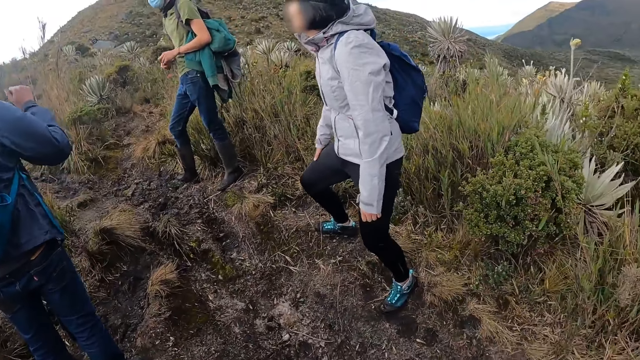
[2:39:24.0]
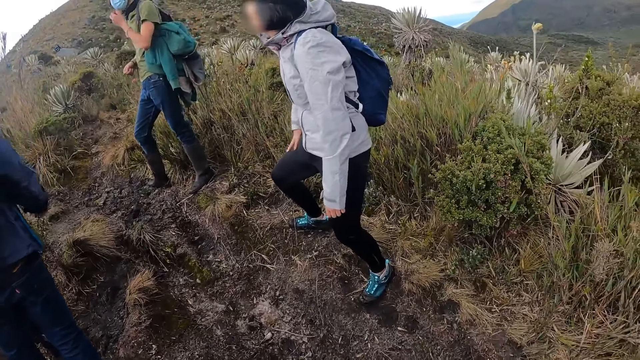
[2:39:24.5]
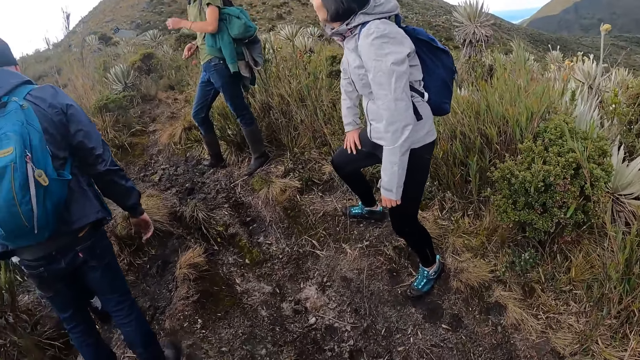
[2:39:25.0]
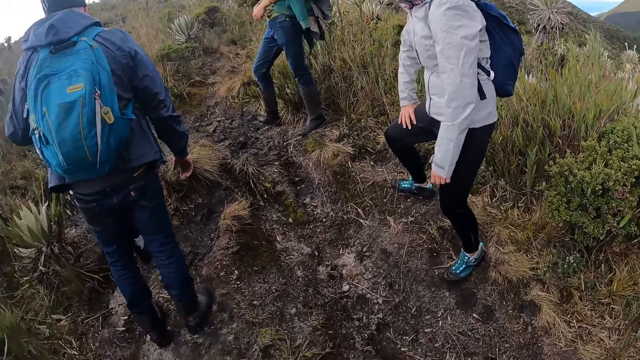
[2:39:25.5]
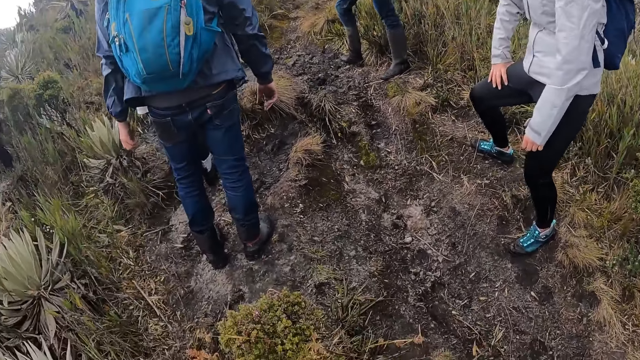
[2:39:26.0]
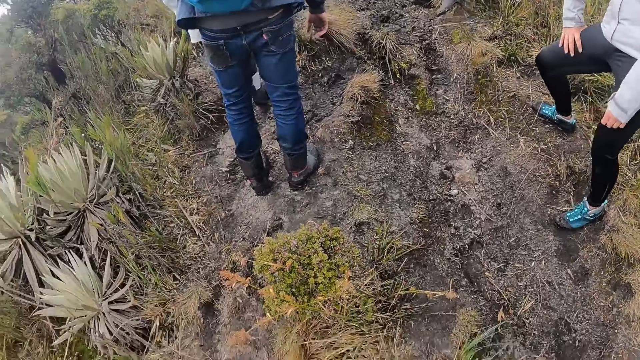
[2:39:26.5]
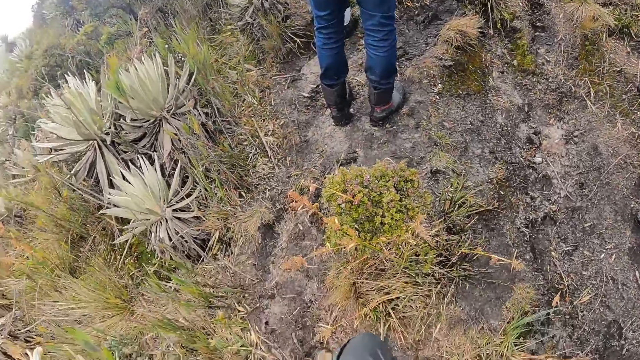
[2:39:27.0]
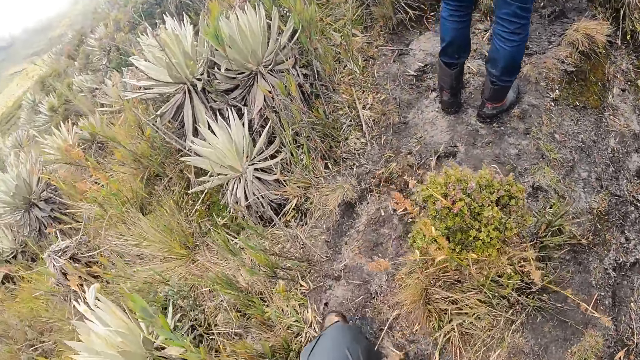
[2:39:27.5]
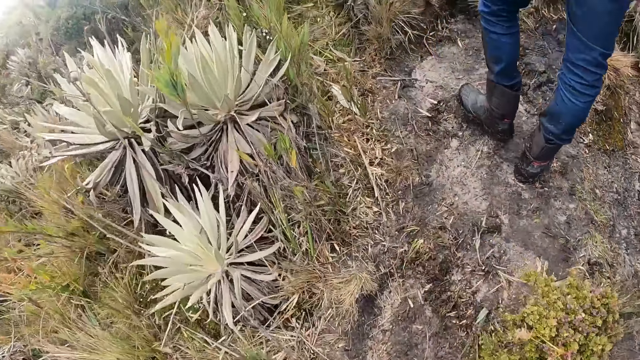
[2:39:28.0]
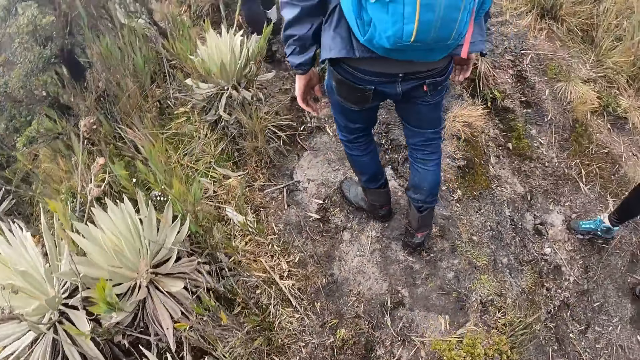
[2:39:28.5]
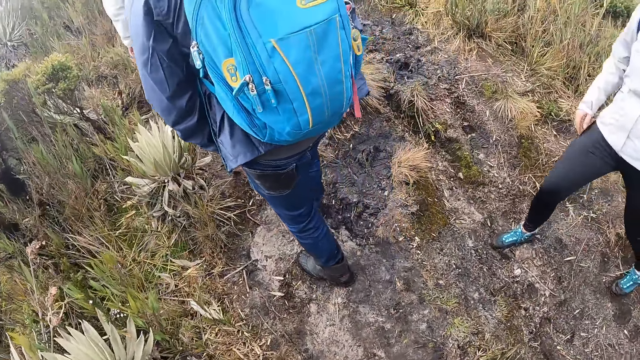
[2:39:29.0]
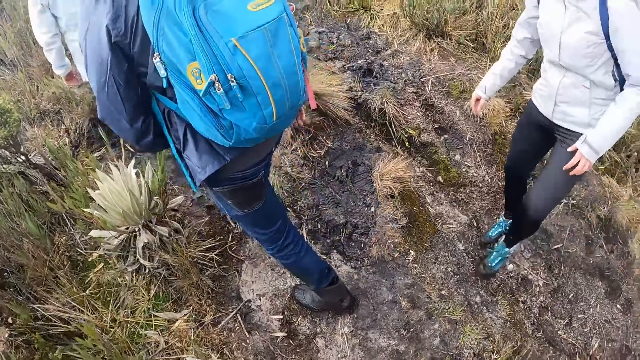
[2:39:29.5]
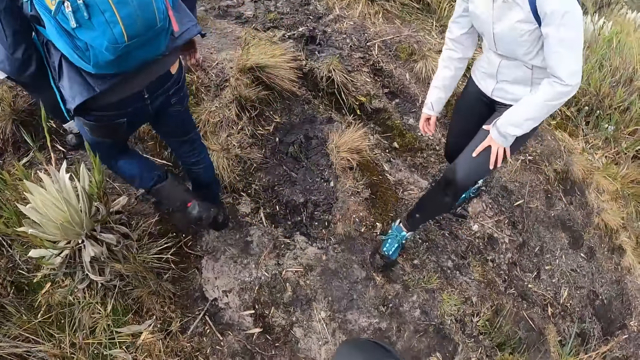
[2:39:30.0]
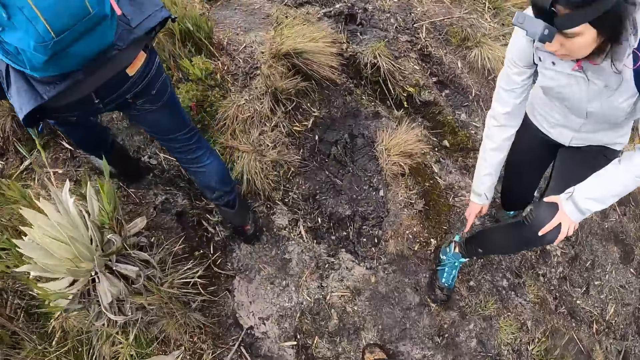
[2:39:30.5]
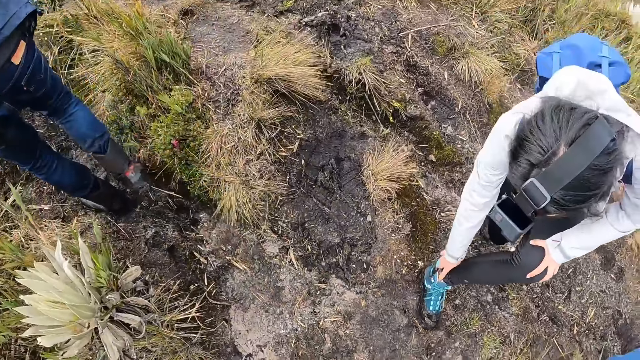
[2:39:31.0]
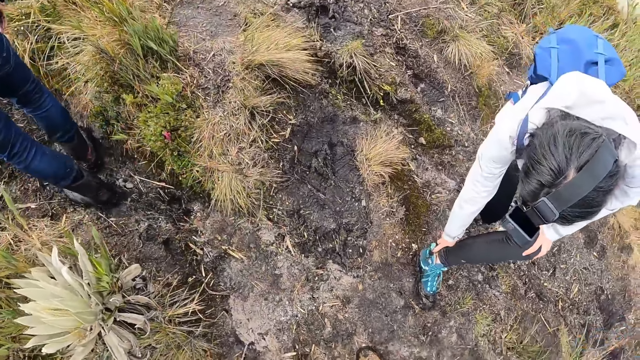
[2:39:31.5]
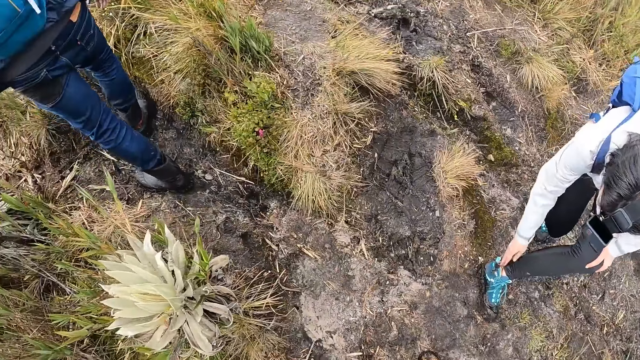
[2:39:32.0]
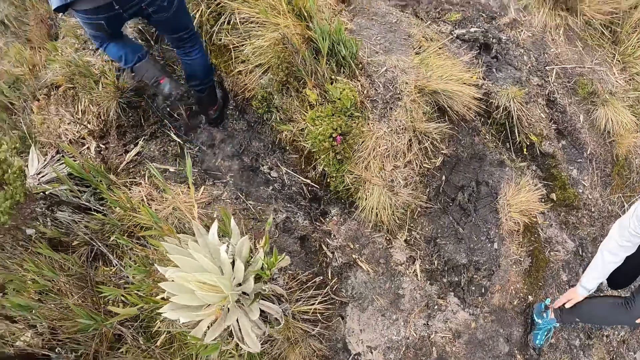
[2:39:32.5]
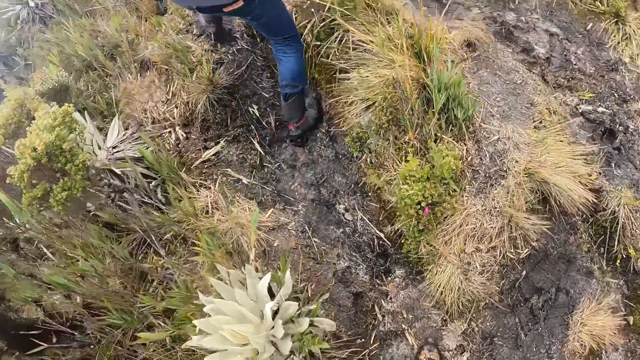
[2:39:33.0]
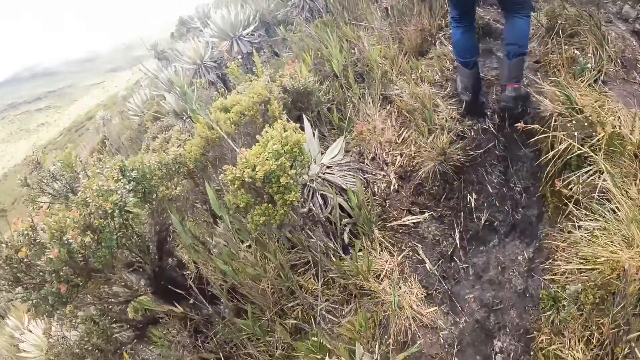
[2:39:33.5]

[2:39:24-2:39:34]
The woman cleans her left foot with her right hand along the pathway.

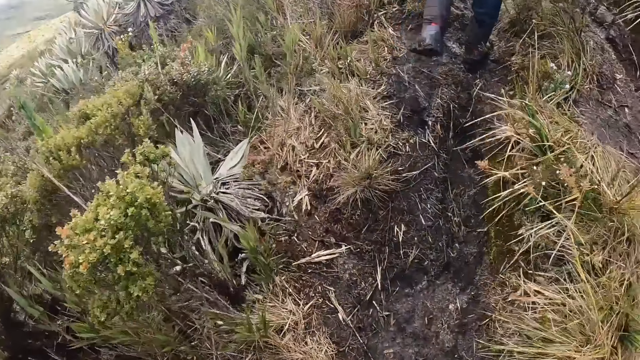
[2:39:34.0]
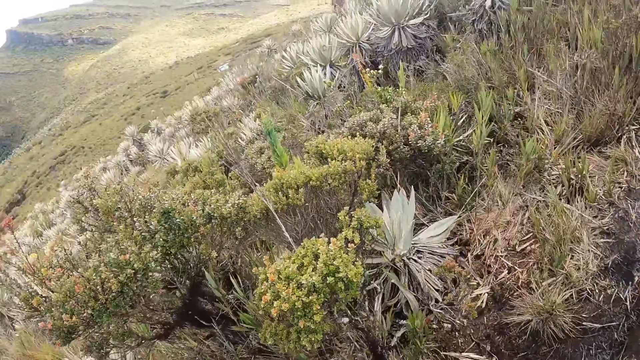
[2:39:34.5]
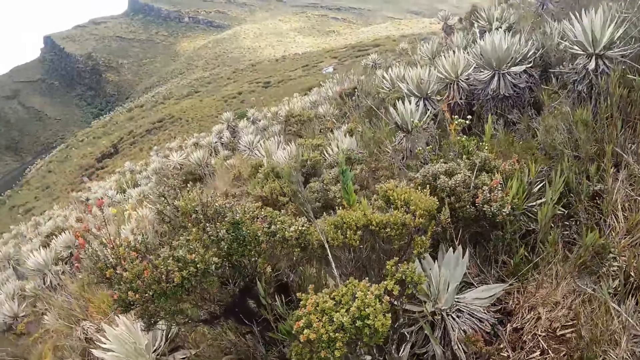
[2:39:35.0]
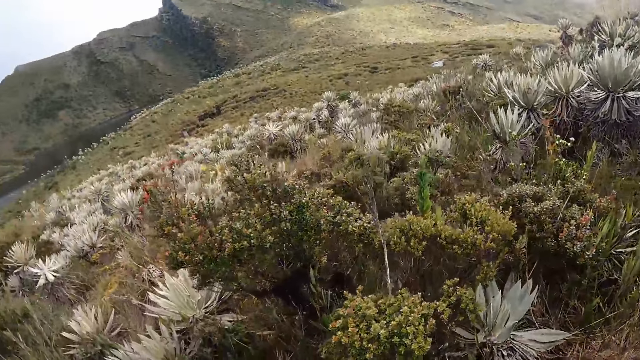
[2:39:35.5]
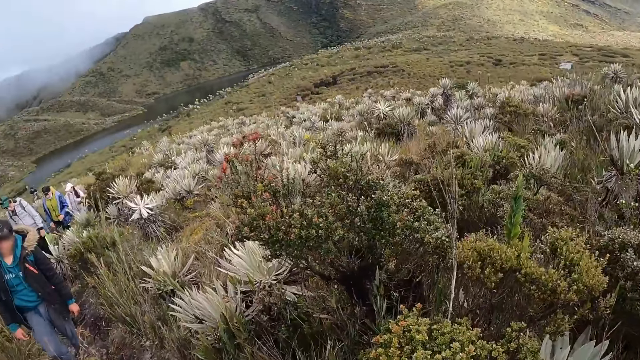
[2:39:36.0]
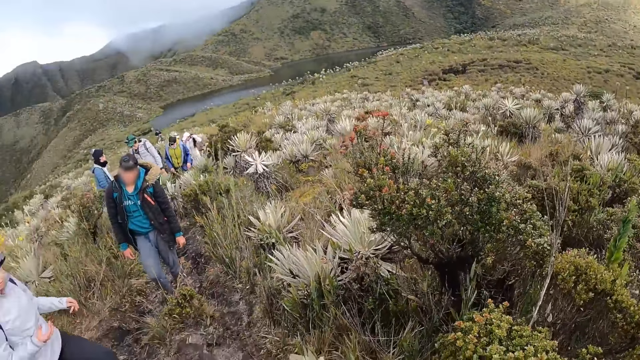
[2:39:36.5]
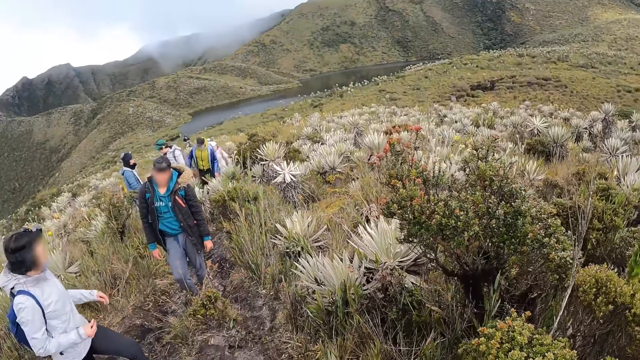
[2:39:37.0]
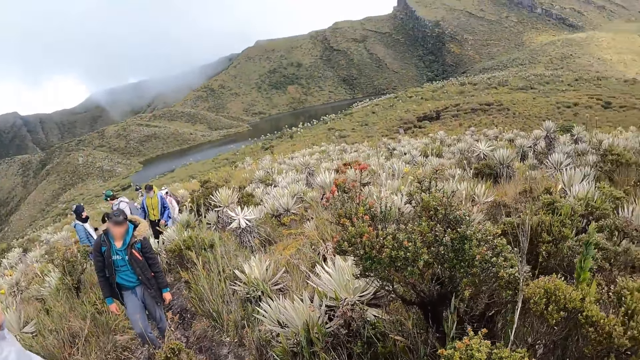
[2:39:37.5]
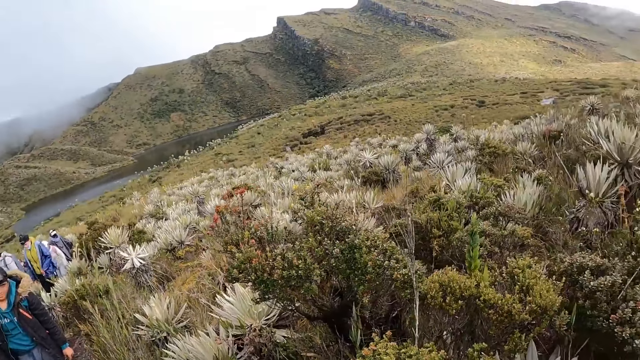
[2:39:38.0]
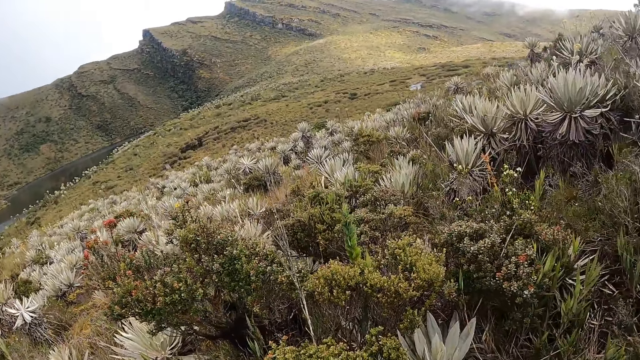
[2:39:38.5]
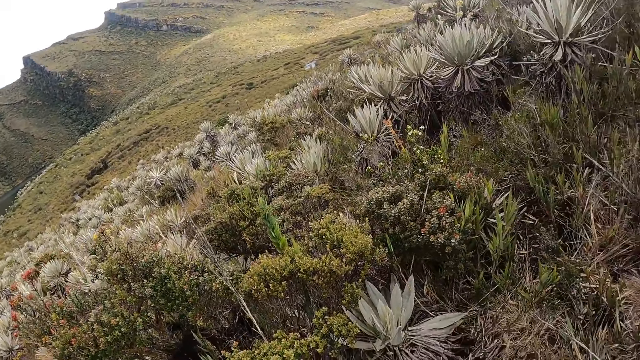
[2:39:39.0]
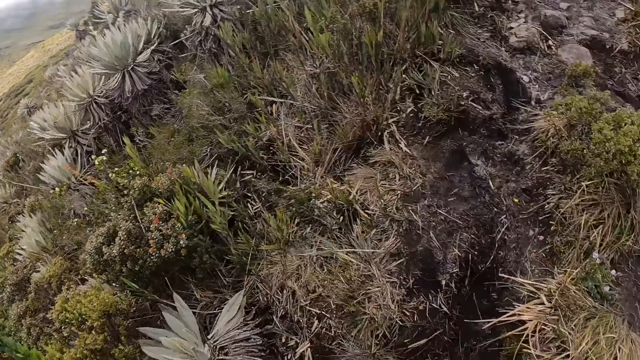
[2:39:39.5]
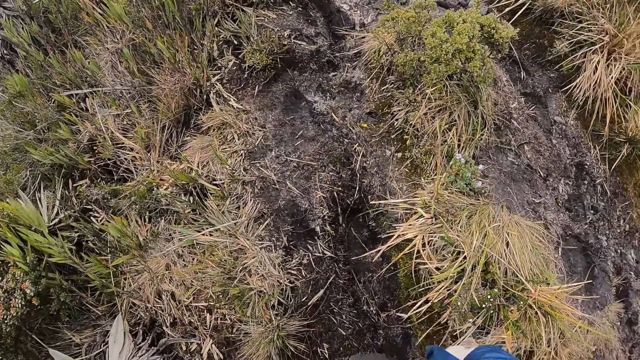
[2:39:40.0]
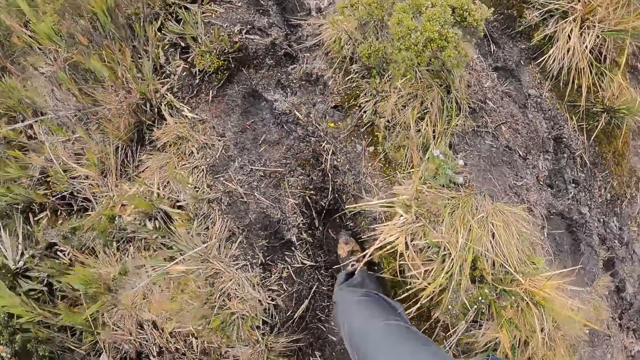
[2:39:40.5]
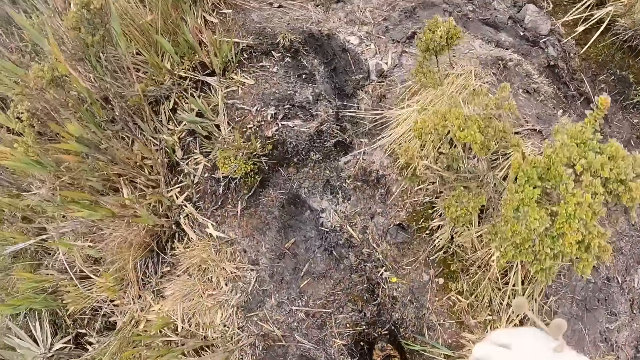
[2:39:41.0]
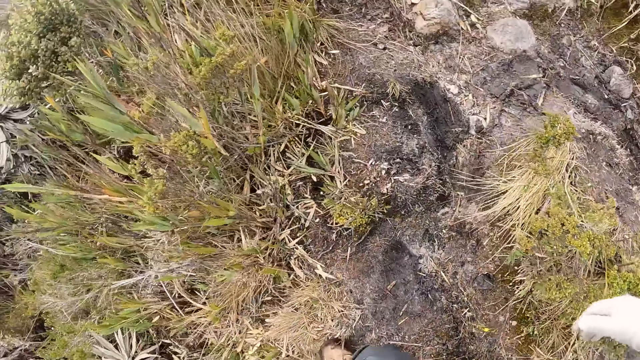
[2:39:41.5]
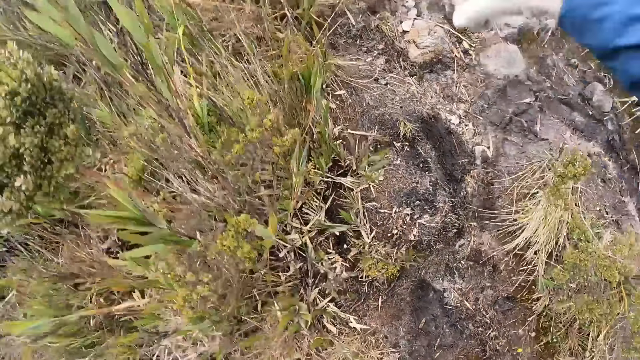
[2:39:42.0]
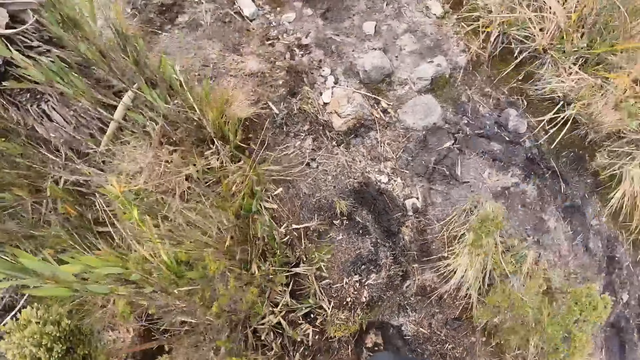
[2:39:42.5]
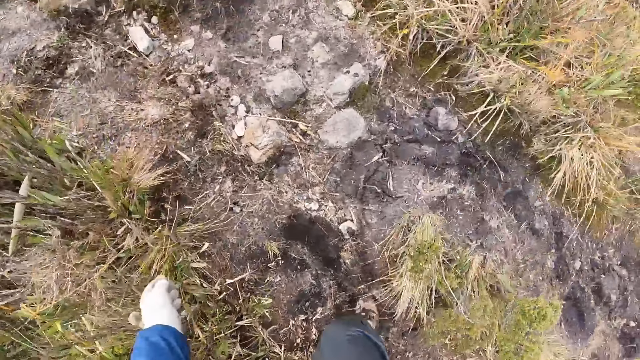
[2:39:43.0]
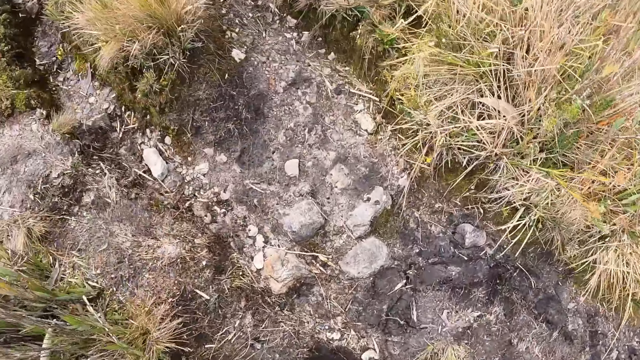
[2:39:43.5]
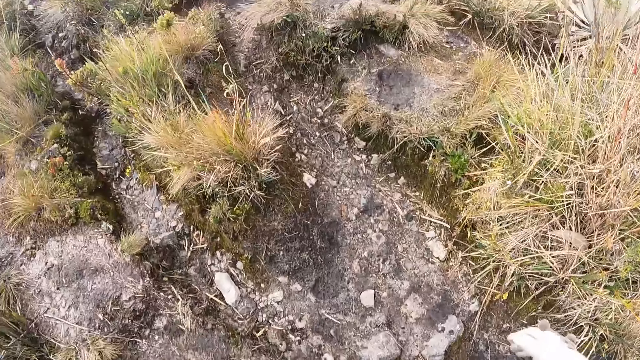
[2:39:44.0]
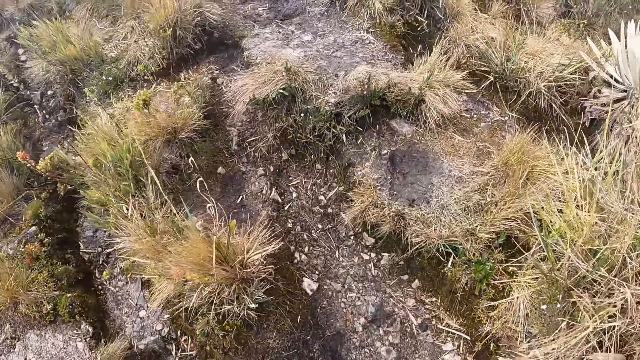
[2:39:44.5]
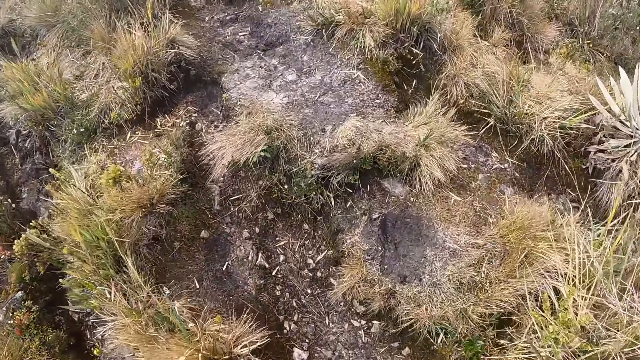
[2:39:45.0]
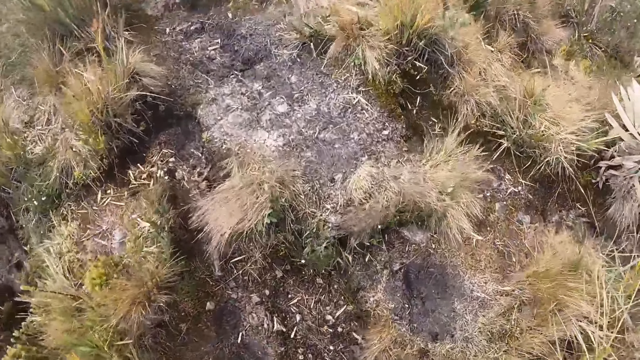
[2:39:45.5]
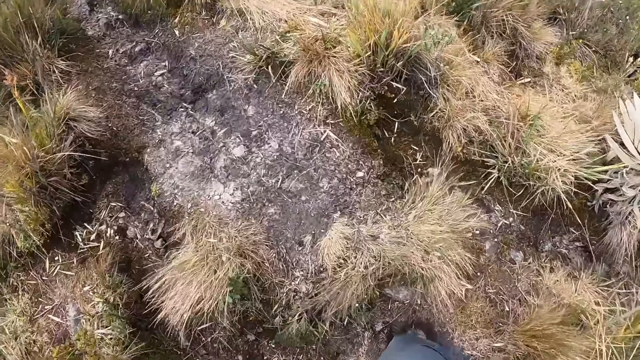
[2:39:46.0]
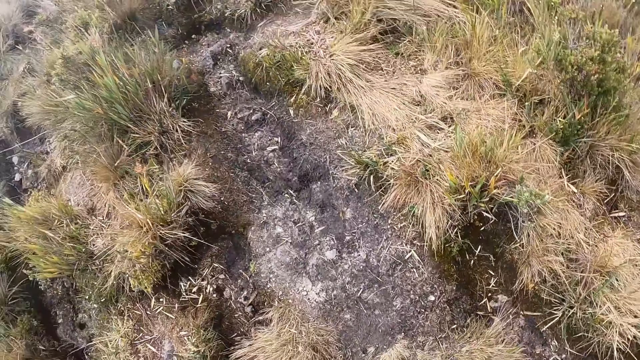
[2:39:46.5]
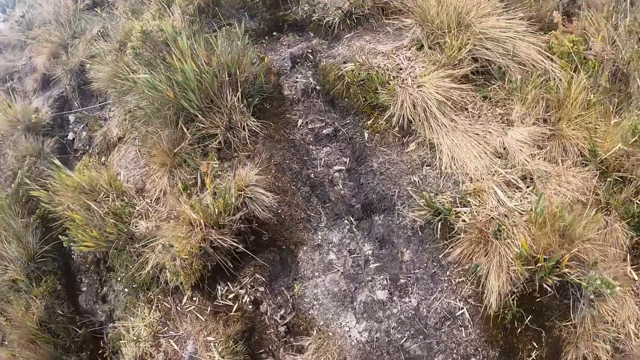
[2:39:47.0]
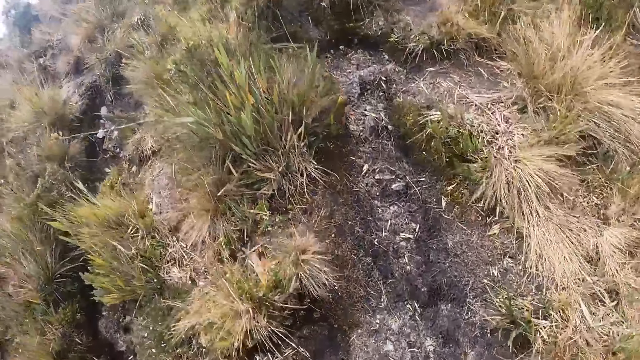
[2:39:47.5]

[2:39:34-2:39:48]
The camera wearer walks up the pathway. They turn around at a group of people on the pathway. They walk up the pathway.
